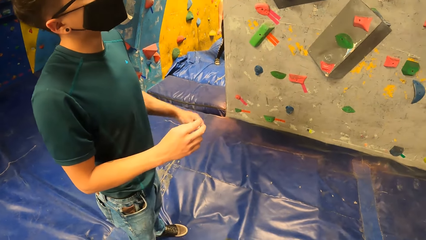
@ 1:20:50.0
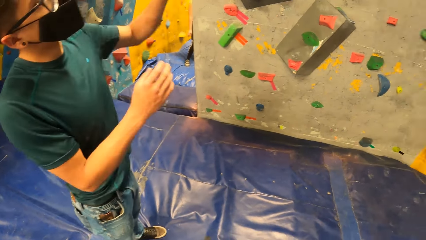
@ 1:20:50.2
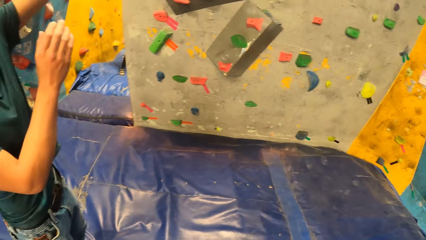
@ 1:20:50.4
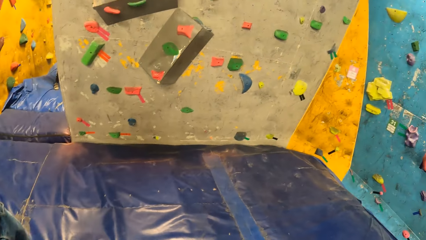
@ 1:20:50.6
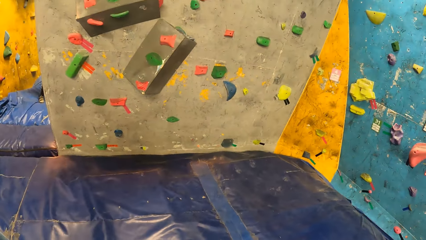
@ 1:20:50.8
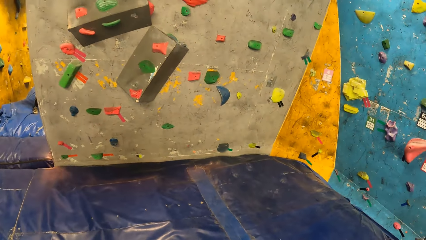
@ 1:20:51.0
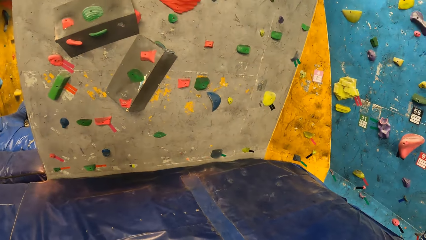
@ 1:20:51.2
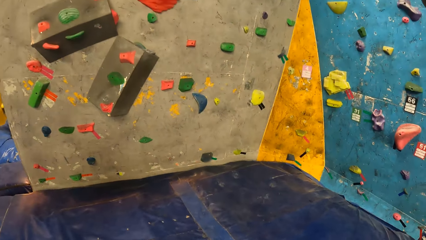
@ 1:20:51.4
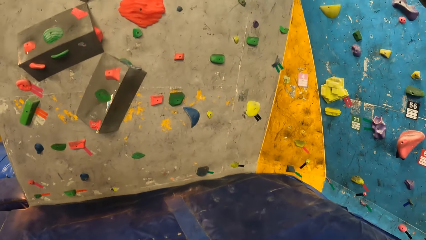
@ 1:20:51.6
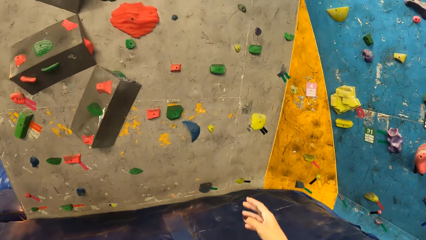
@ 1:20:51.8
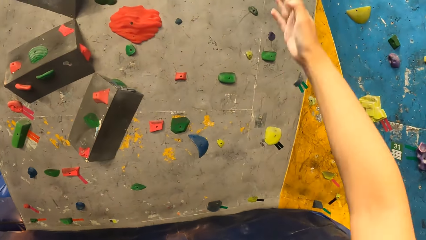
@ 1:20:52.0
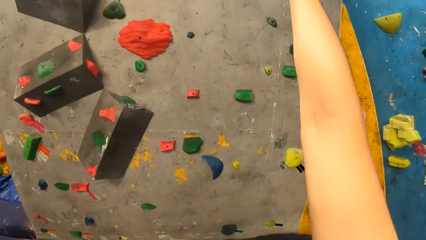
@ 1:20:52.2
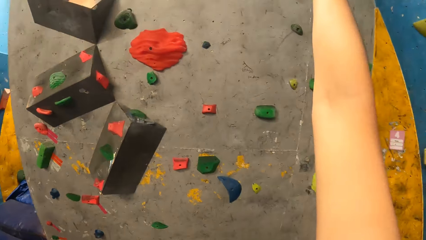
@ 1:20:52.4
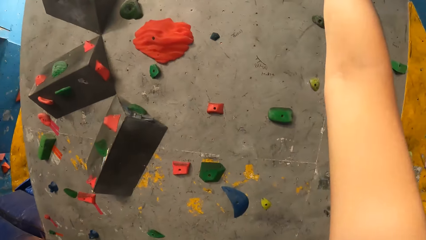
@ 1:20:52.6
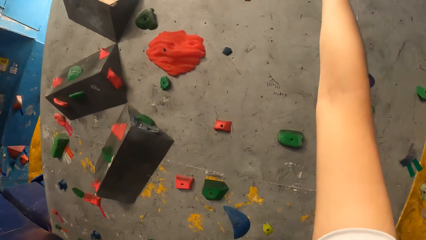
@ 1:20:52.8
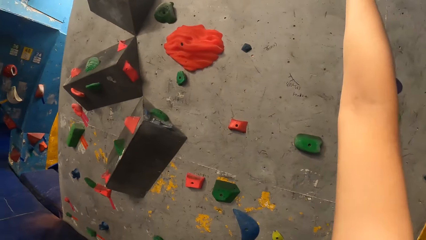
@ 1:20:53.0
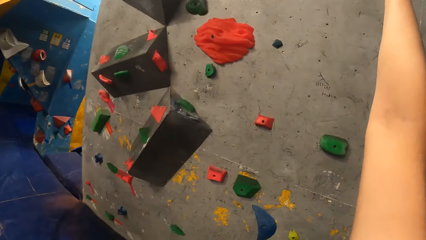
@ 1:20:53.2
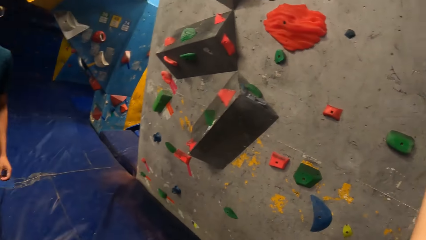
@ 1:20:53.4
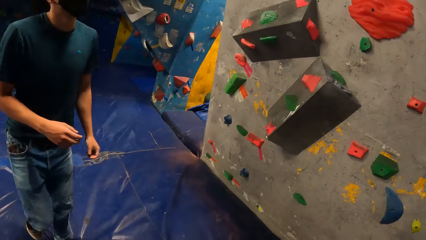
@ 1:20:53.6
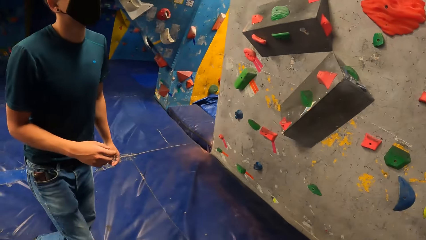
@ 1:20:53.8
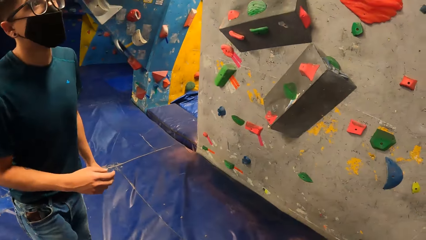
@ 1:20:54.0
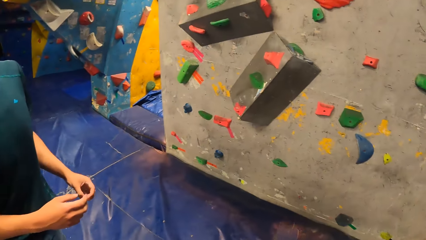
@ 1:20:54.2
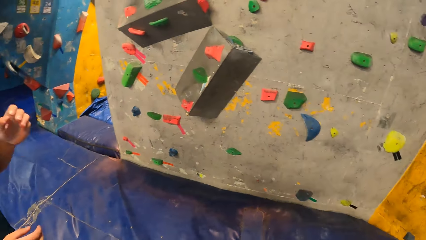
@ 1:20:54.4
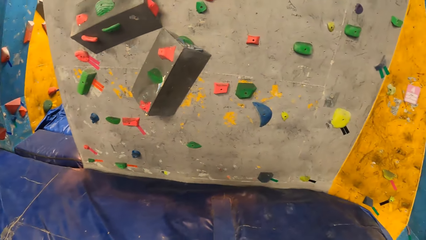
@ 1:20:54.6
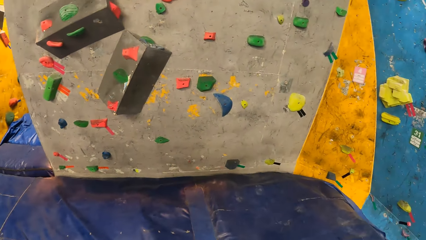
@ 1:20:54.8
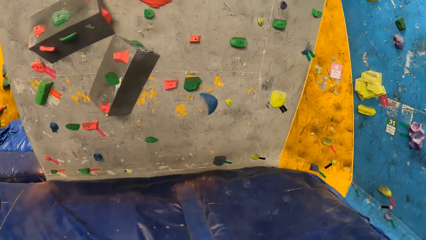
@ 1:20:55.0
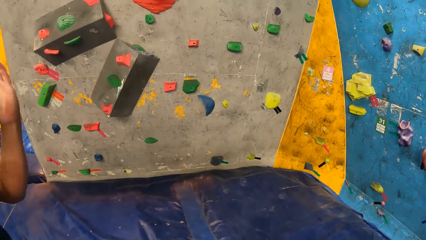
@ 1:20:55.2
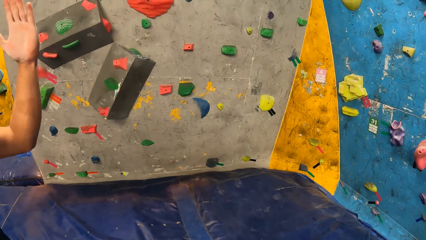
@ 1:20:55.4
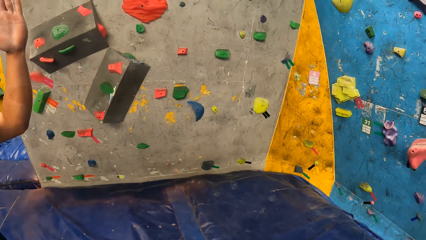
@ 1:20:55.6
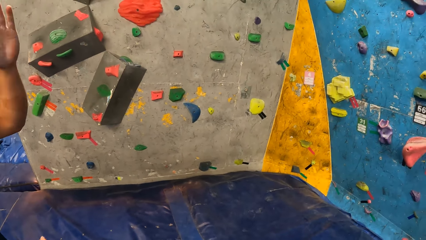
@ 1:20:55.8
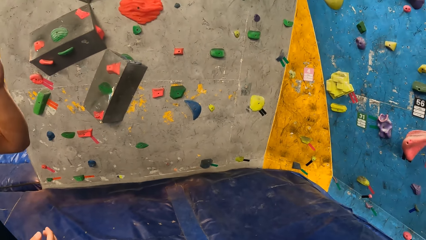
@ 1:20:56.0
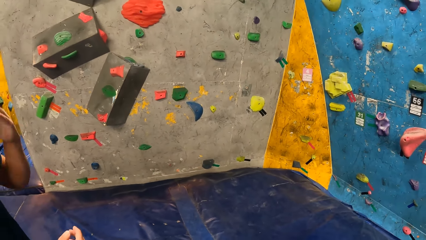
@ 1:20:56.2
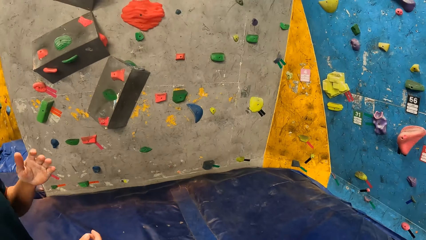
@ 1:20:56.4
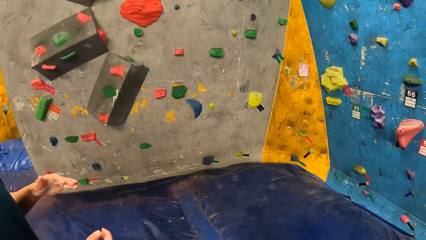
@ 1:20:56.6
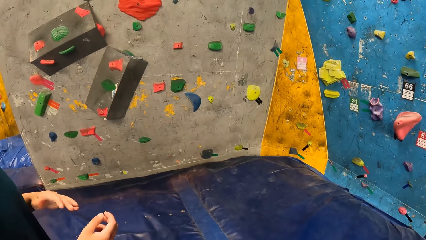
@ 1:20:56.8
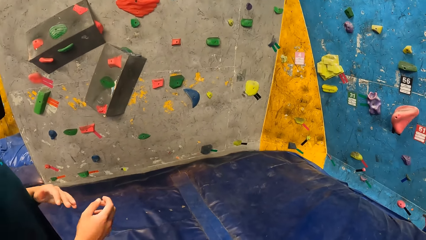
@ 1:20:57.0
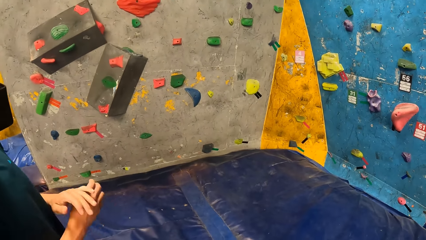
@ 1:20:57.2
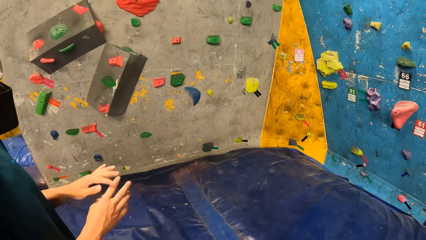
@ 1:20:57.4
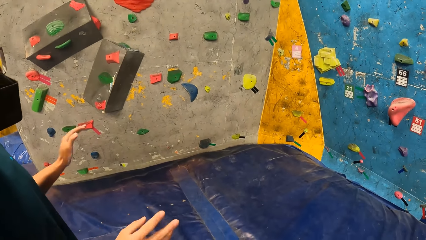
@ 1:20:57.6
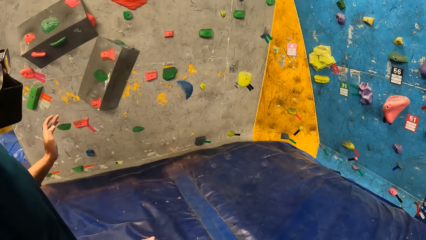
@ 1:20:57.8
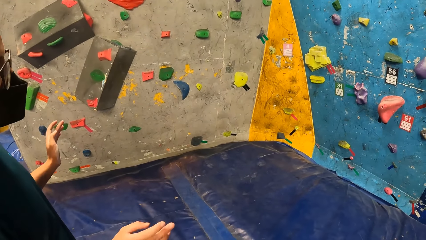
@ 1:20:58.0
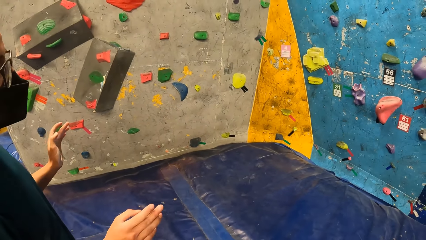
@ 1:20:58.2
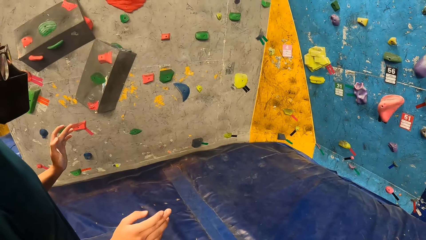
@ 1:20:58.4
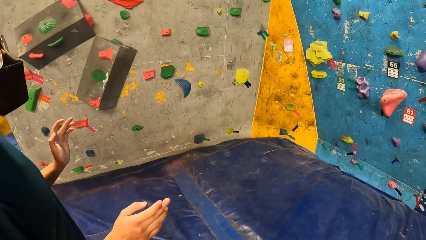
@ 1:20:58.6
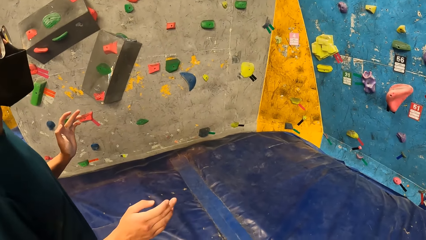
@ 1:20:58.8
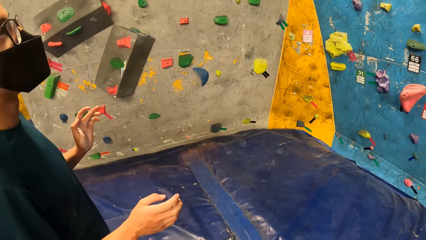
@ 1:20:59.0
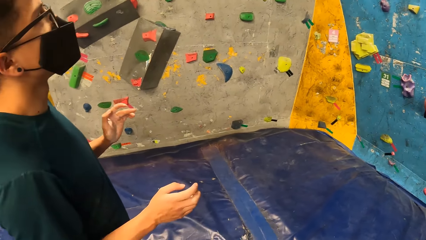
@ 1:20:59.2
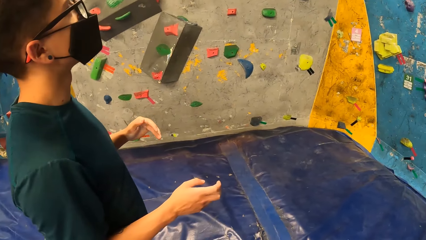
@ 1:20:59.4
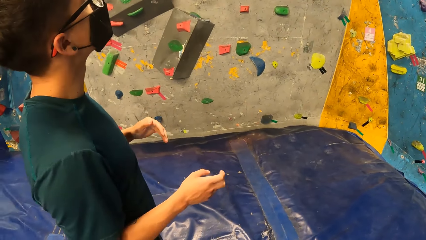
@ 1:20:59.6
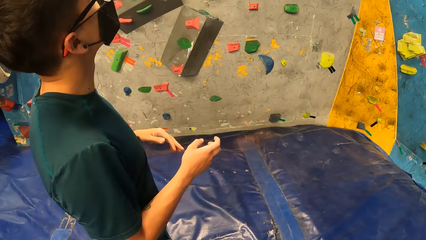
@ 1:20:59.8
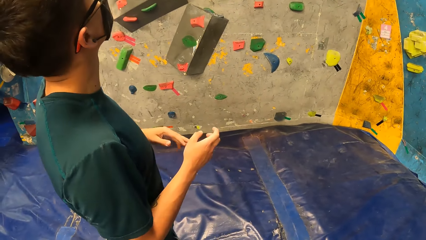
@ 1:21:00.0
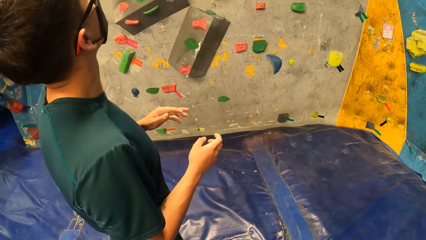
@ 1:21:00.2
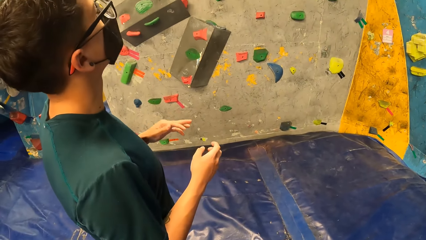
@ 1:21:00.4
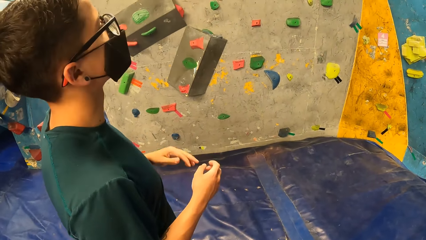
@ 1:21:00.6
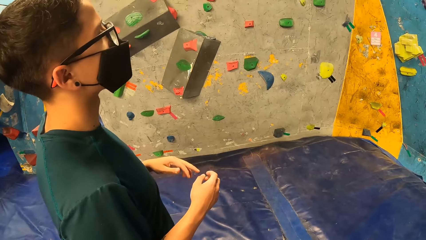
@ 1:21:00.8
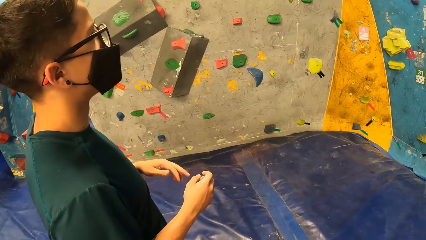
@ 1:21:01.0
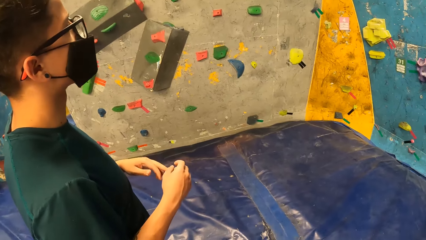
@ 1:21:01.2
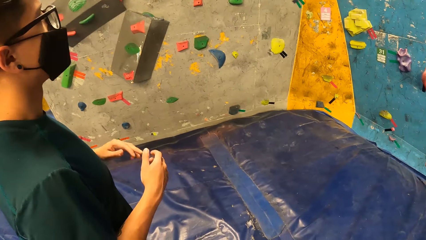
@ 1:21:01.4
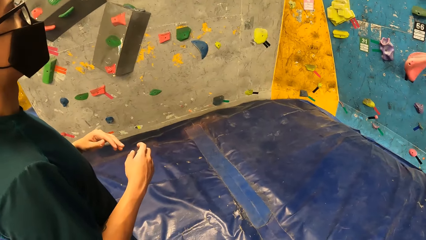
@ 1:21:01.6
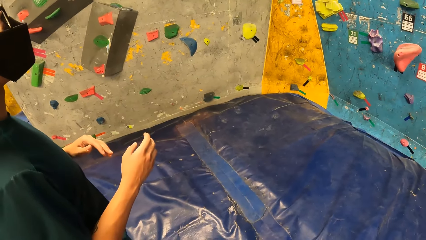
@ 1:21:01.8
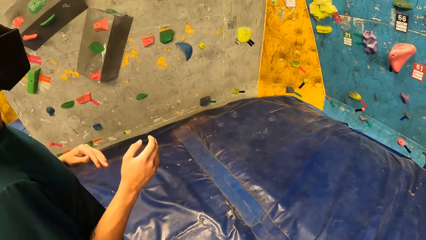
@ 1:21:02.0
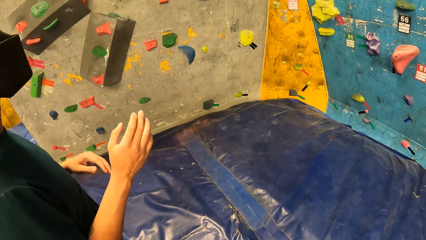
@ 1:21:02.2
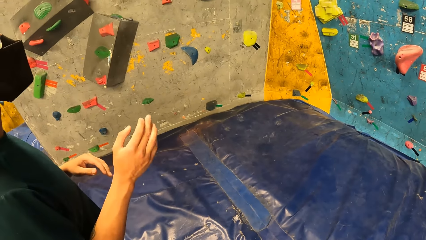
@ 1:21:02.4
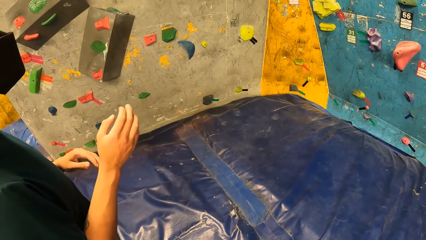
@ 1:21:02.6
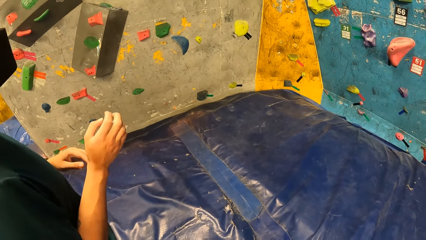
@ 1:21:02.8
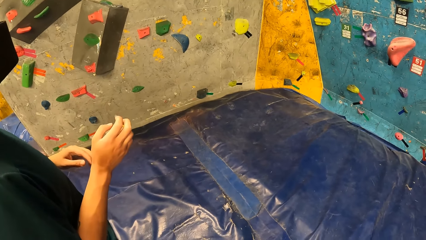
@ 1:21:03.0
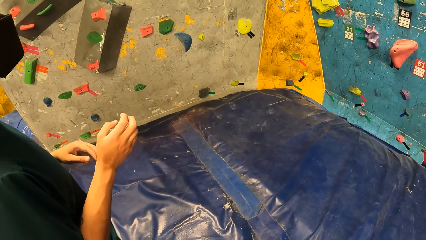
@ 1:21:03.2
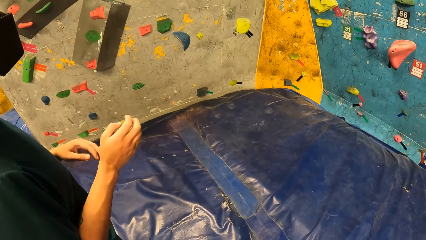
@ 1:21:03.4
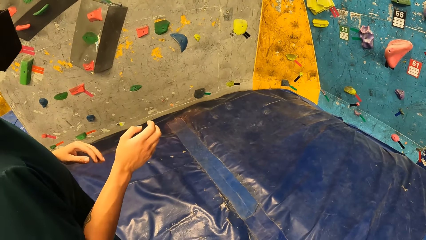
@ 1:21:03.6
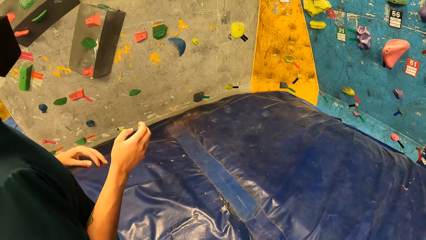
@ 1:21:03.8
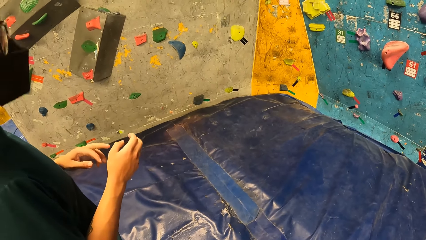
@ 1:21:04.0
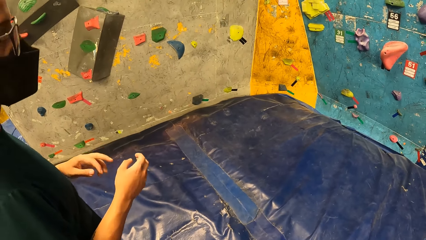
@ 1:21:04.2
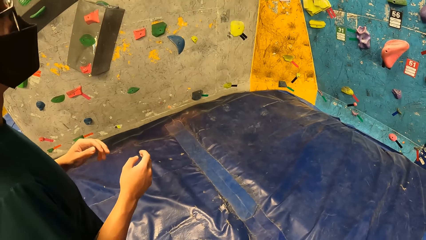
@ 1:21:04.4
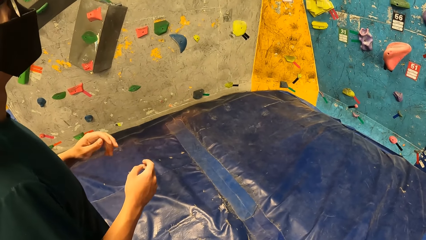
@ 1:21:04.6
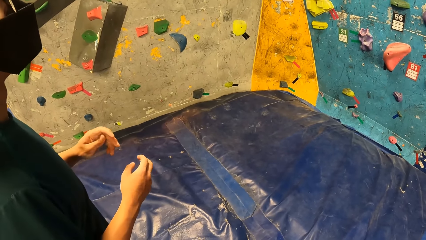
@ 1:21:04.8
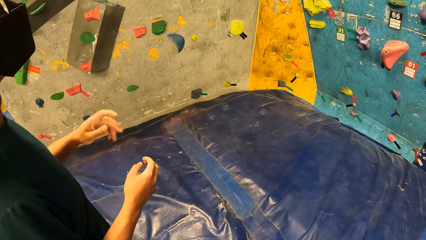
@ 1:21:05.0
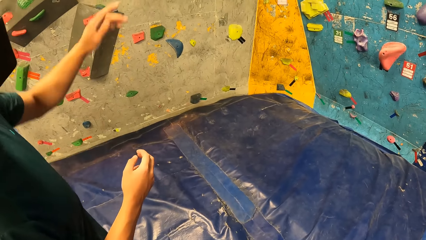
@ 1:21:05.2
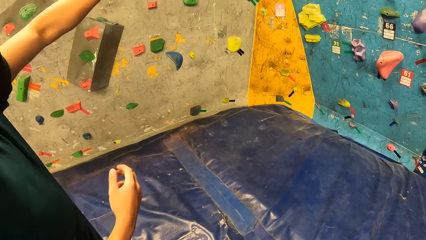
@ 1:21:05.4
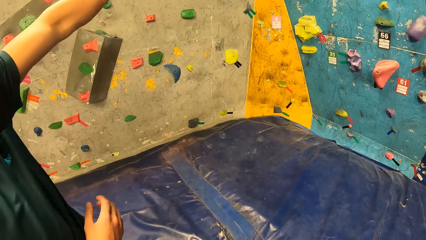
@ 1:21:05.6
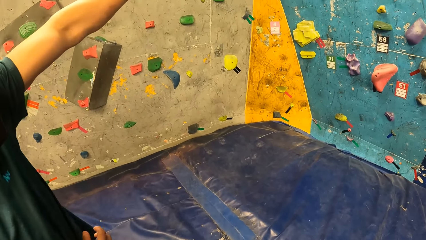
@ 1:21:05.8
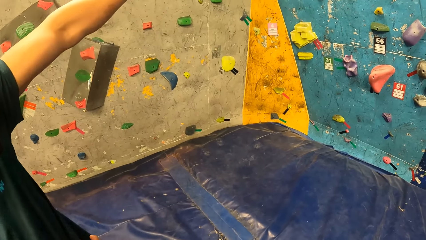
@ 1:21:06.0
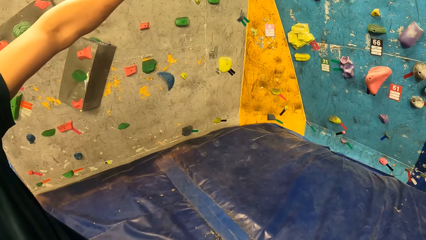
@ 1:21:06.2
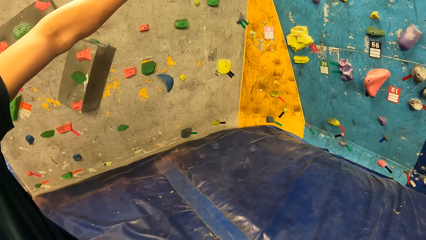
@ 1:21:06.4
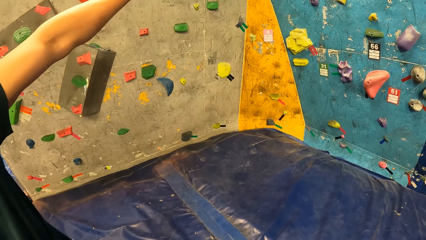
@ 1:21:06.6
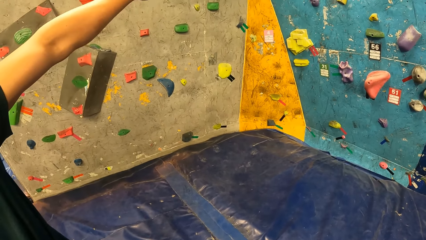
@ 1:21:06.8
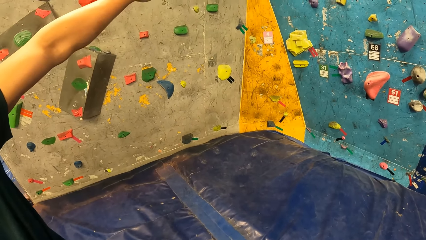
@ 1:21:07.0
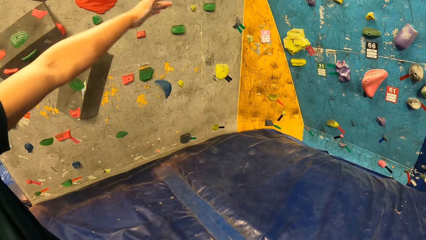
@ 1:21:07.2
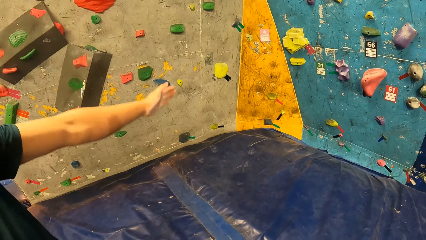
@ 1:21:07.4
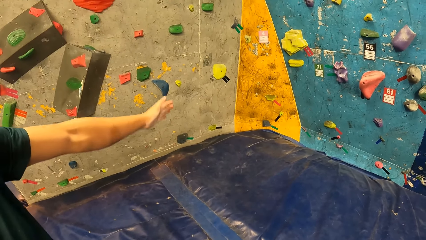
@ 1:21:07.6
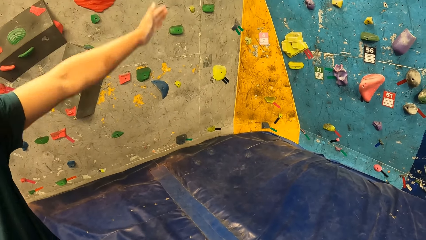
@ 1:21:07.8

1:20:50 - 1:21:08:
A man moves hands. The camera wearer walks towards the bouldering wall. She straightens her hand. She touches a climb hold with her right hand. The man interacts with the camera wearer. The man moves a hand, moves hands and moves a hand.
